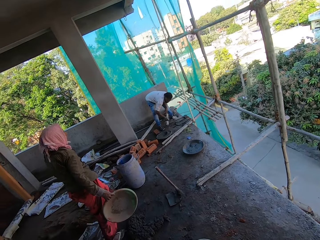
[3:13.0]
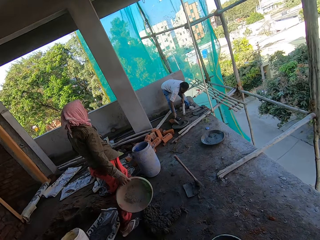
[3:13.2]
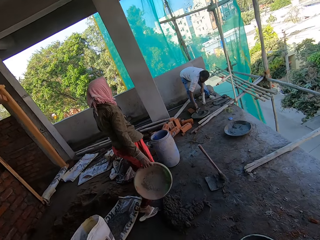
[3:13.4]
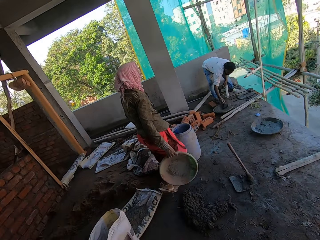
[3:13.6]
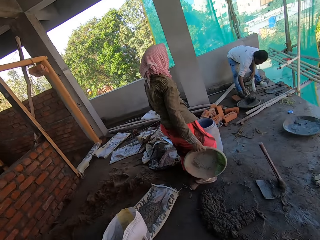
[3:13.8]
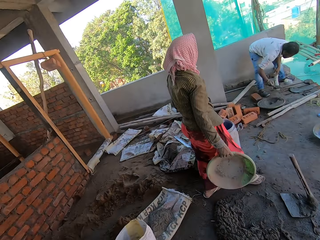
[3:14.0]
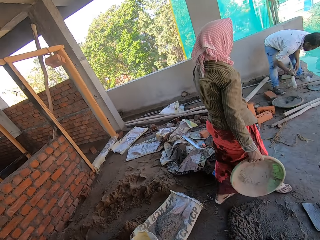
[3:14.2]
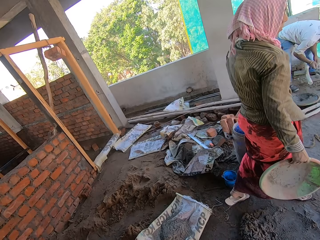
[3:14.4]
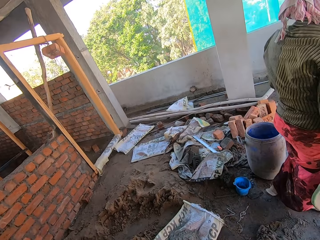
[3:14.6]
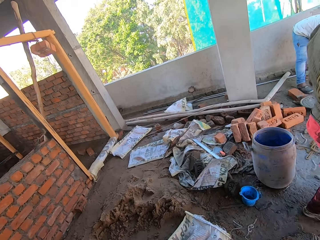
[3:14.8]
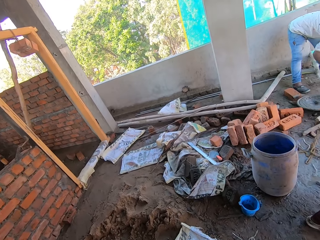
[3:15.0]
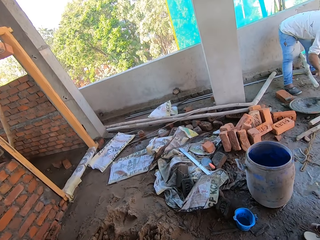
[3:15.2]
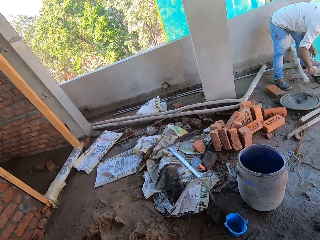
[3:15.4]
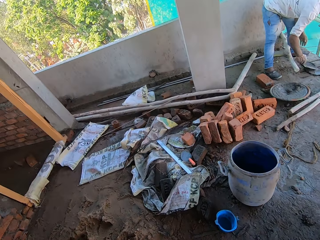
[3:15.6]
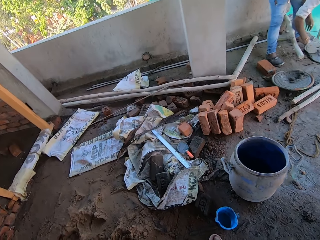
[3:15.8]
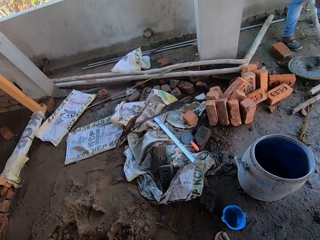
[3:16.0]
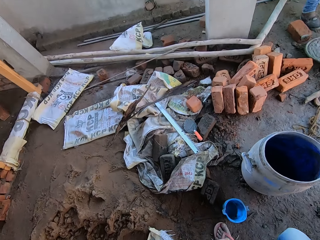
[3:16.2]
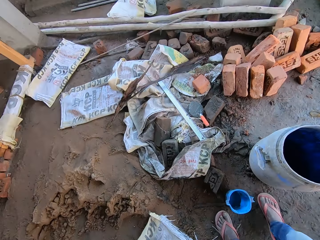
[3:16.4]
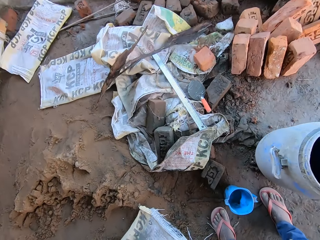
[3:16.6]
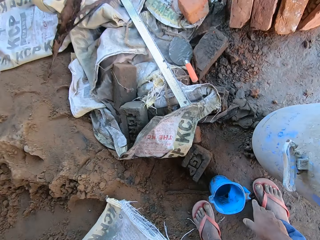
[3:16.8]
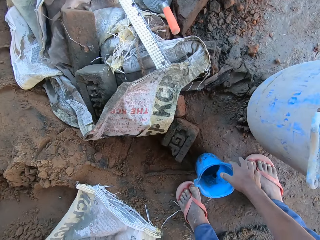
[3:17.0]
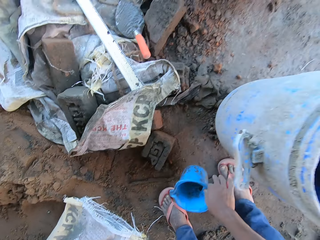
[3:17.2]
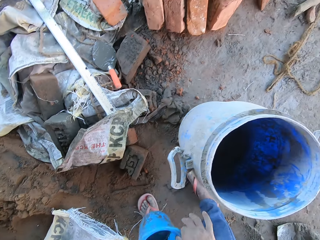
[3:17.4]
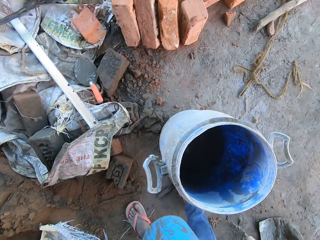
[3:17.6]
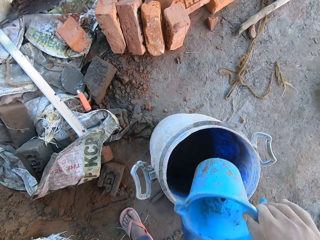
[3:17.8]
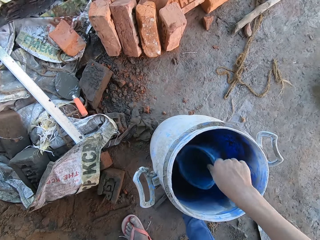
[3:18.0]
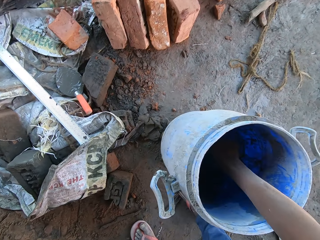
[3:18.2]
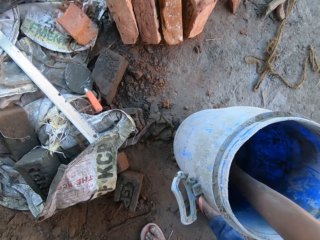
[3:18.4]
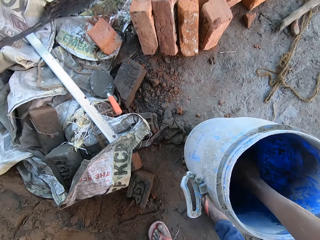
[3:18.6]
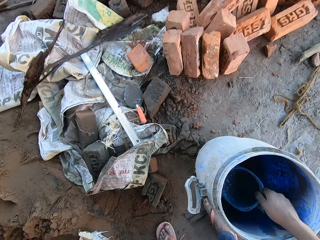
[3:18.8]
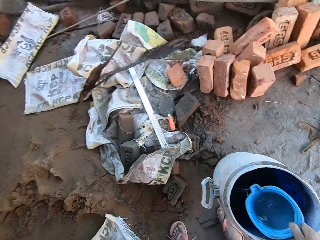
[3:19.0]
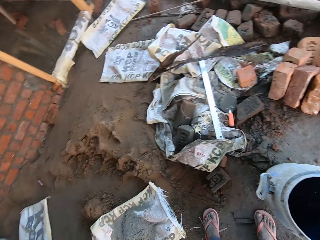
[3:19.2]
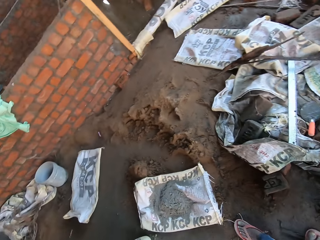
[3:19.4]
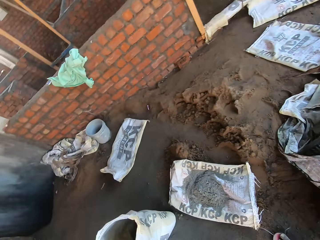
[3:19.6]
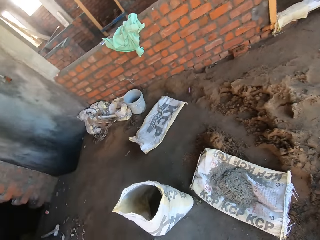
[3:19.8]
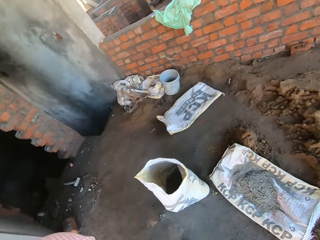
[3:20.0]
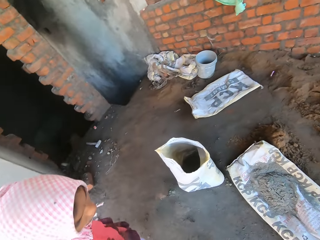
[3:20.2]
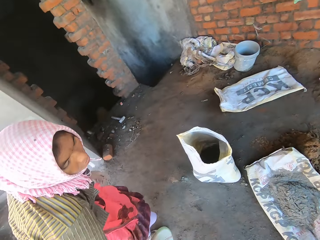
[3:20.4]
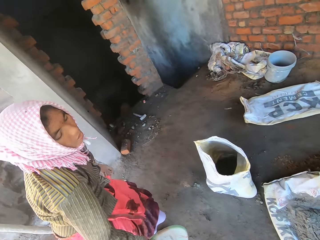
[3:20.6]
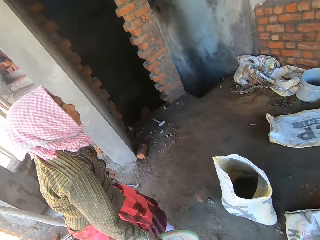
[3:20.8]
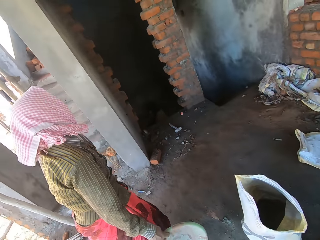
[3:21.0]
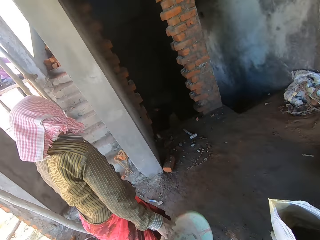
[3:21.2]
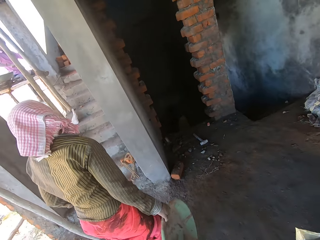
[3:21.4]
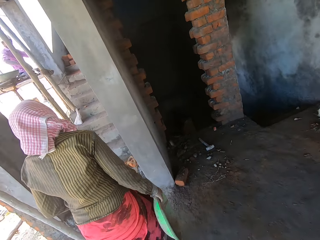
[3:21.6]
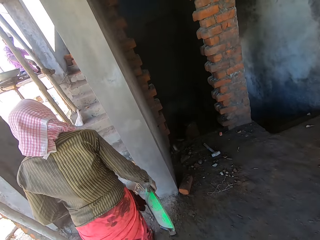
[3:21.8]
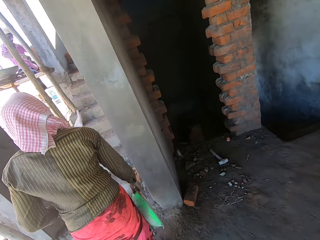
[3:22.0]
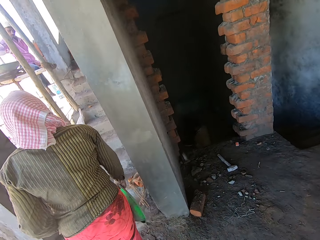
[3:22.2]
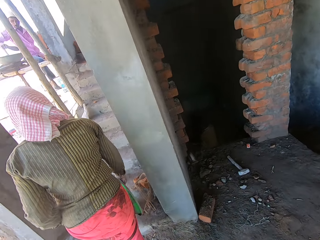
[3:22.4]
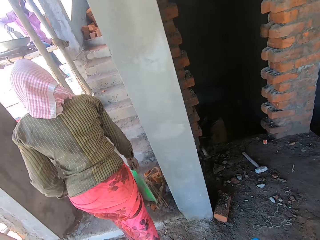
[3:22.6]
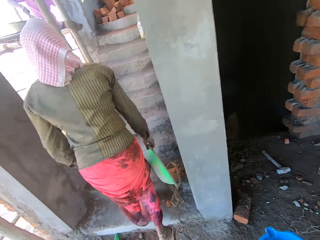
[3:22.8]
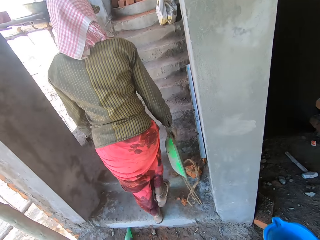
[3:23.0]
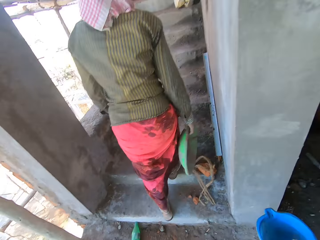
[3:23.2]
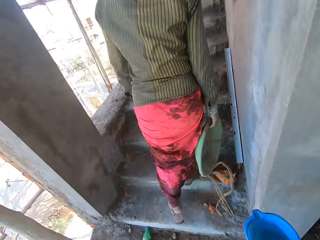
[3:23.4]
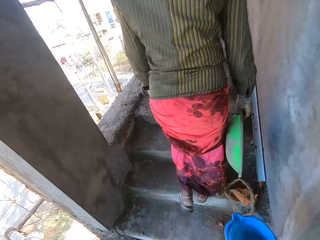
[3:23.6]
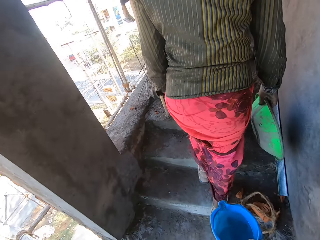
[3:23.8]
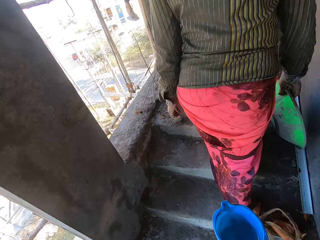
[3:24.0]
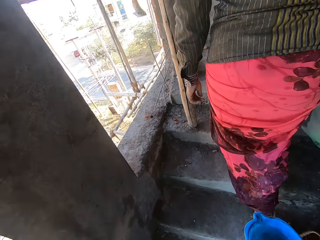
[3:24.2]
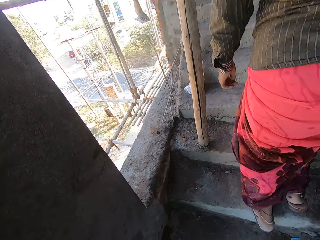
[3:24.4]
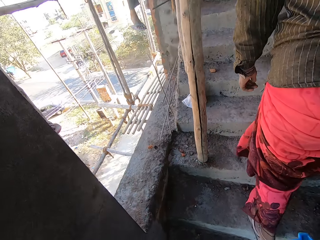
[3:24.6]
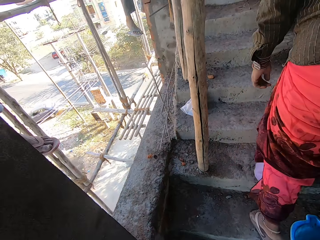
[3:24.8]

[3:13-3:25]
The camera wearer talks. They pick up a jug from the ground. They fetch water from a drum or bucket using the jug. They move around.

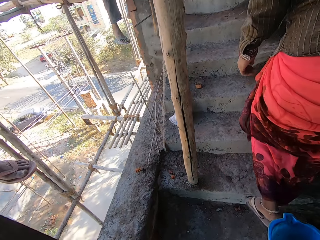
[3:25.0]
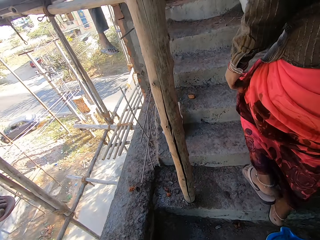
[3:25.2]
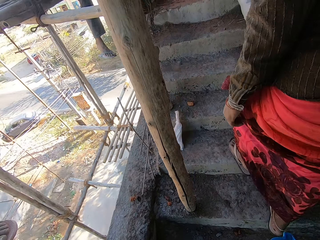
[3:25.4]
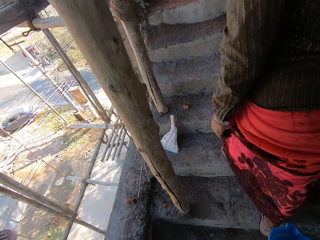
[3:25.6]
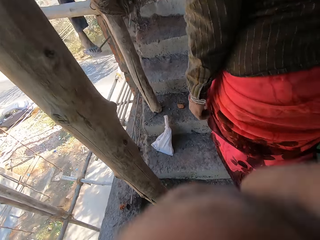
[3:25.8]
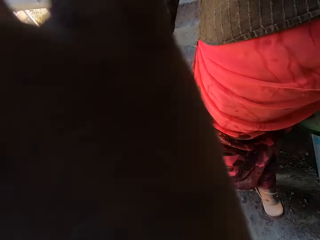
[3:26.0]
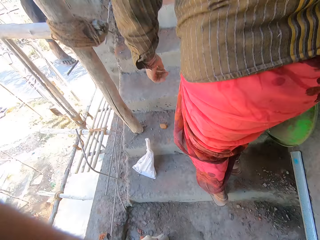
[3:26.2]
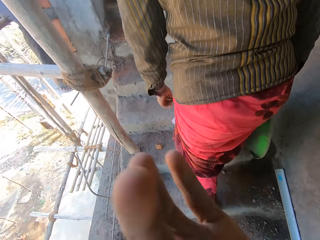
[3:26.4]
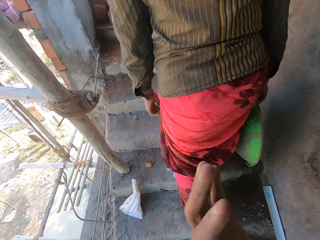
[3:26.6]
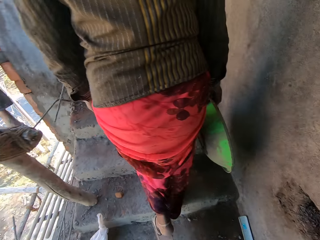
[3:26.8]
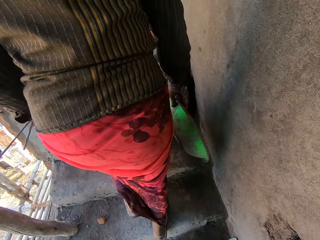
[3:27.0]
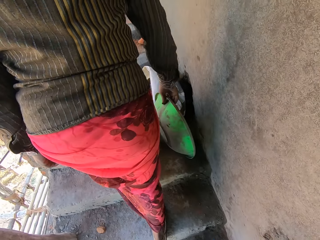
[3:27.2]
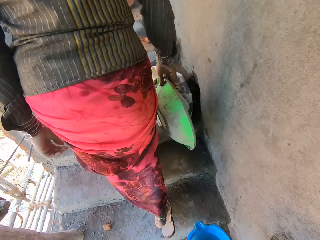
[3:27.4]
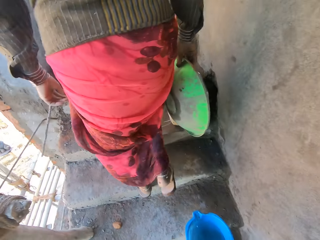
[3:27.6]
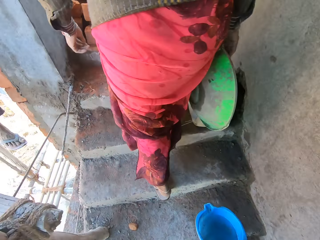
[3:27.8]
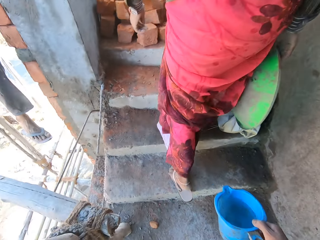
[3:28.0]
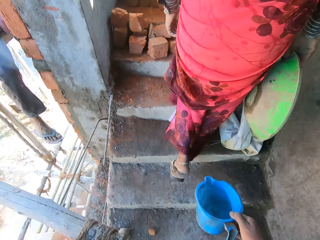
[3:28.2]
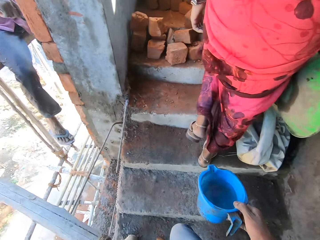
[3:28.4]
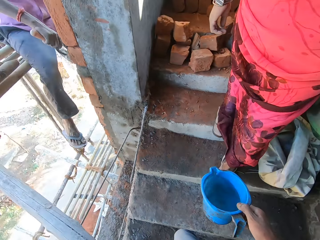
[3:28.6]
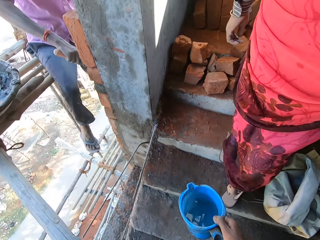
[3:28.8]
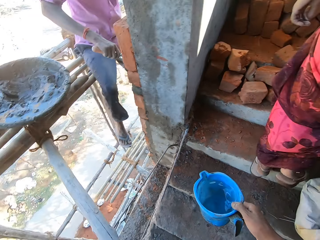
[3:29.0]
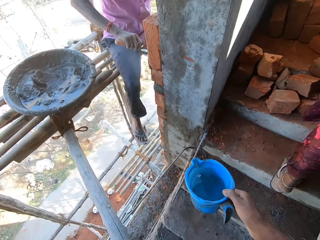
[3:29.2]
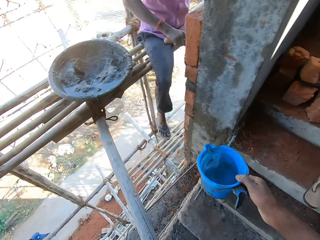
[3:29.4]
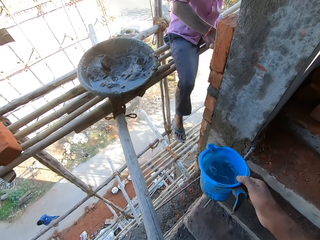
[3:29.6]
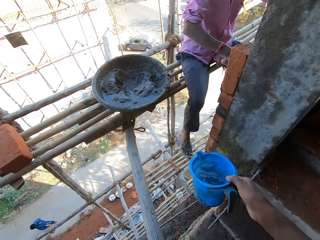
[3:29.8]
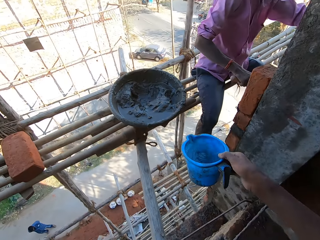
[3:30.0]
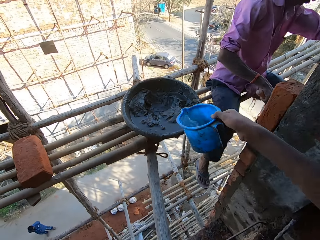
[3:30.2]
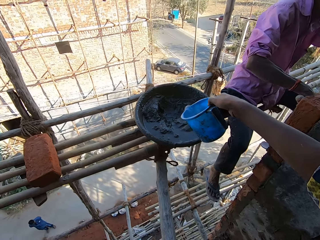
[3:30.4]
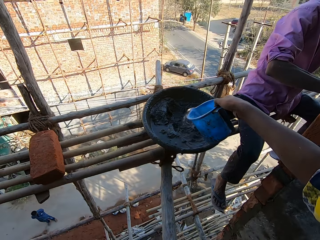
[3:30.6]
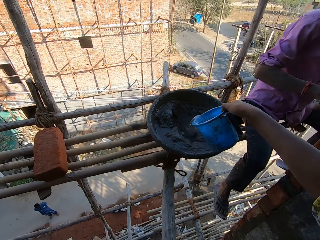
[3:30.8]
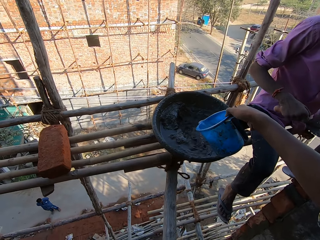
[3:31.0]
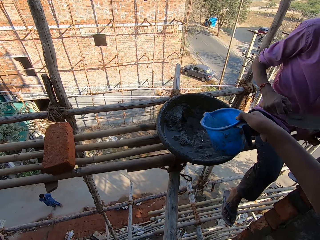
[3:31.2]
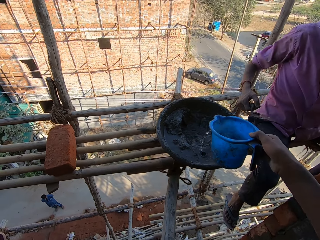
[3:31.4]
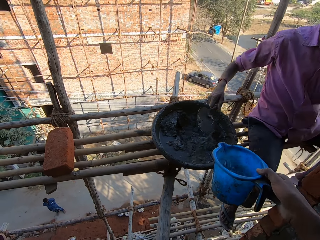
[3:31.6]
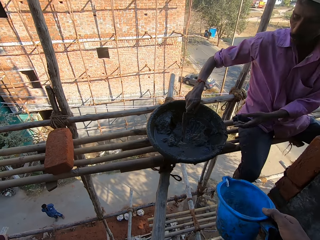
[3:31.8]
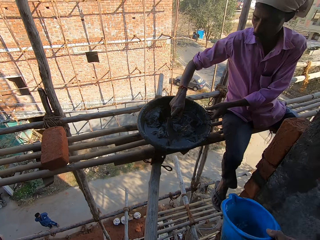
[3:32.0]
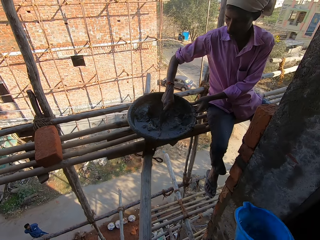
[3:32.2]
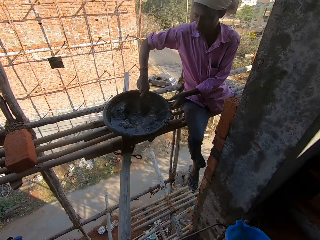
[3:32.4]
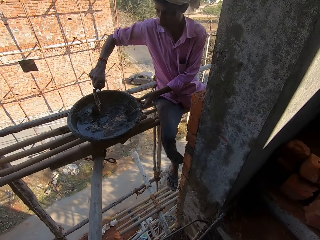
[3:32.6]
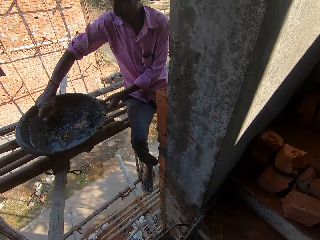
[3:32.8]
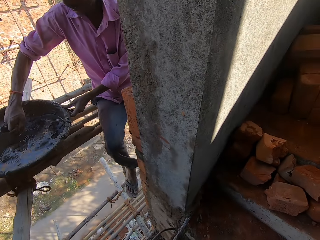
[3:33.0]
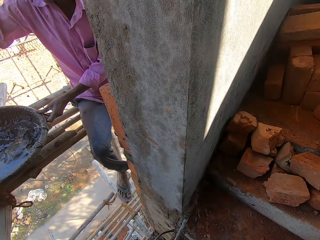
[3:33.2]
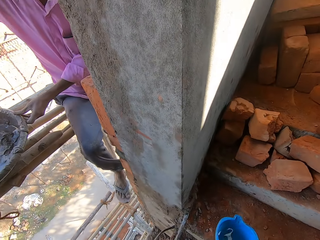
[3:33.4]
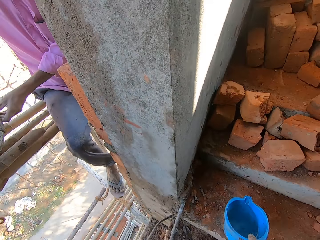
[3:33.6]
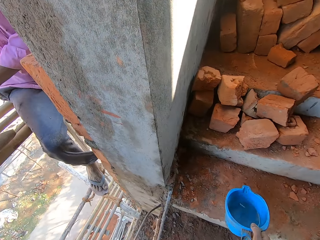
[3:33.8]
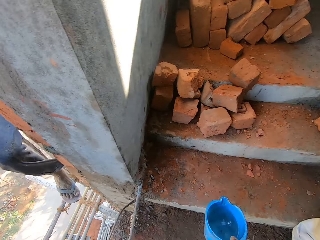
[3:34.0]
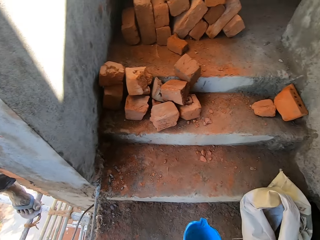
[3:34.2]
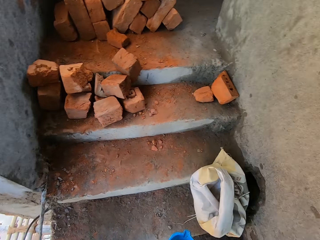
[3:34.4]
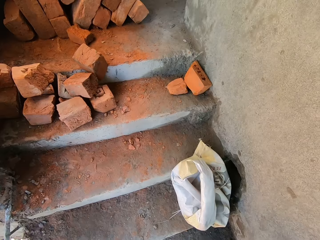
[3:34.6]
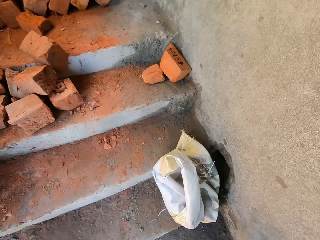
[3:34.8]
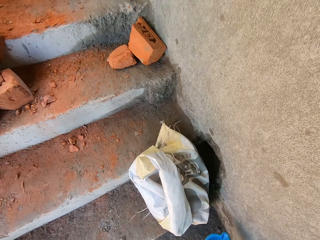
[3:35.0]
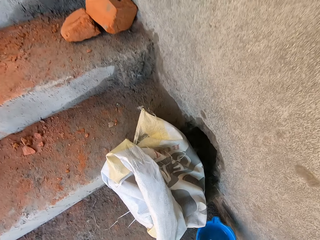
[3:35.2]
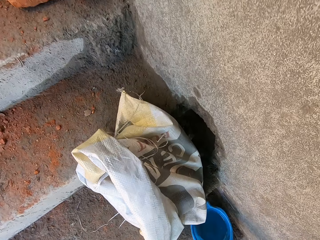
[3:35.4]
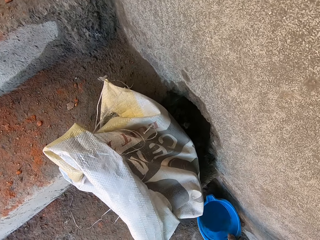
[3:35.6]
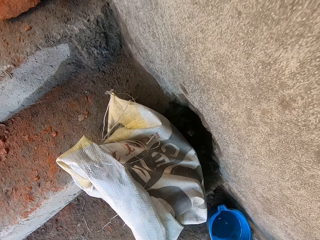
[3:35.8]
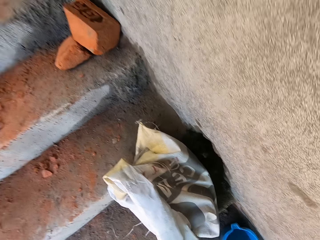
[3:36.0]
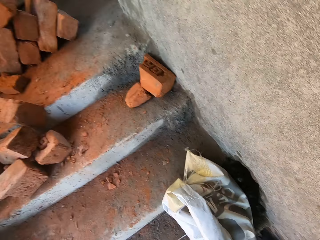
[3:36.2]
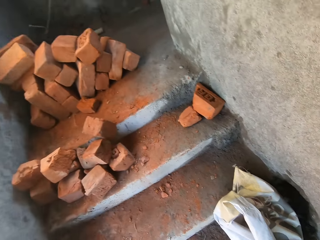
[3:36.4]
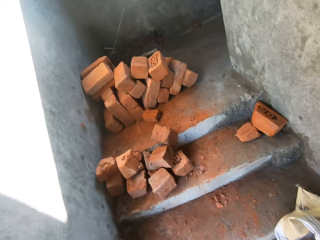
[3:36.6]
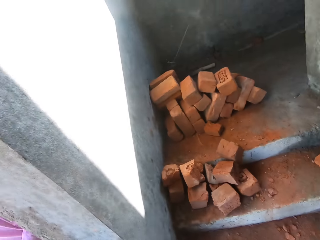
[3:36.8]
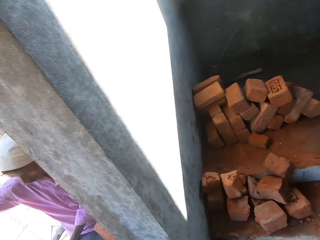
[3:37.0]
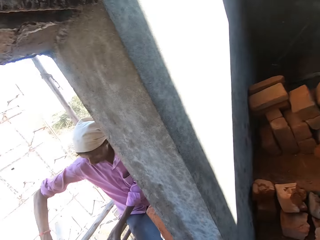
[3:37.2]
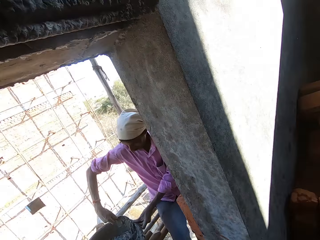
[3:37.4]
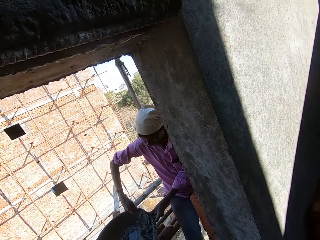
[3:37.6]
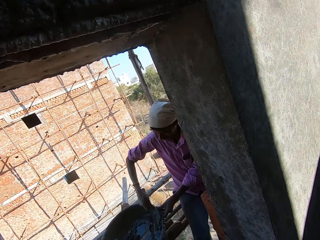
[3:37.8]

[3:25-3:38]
The camera wearer adjusts the camera using the left hand. They pour water in the basin or tray from a jug. A man mixes the cement. The camera wearer looks around. They move around. They drop the jug on the ground. They look around.
